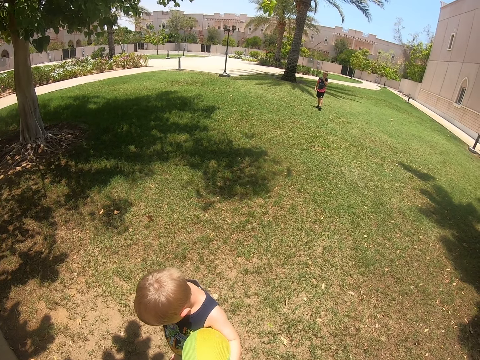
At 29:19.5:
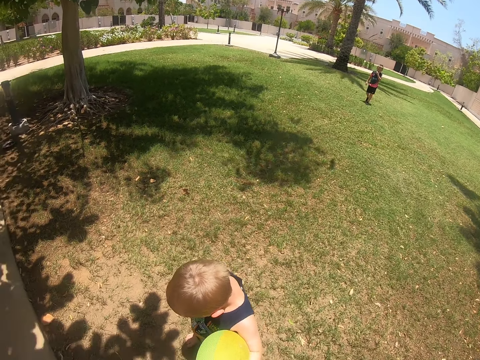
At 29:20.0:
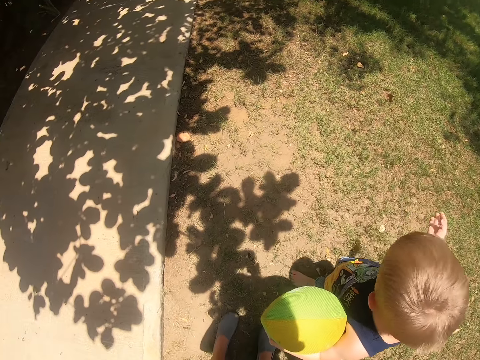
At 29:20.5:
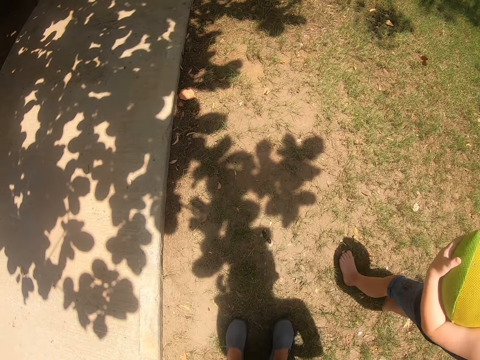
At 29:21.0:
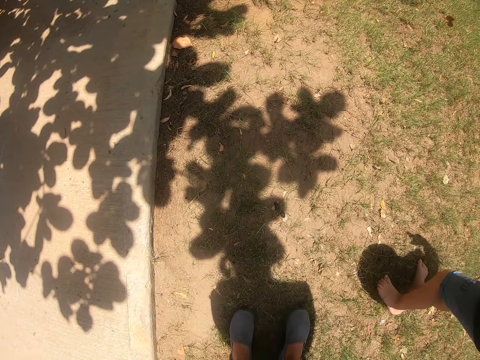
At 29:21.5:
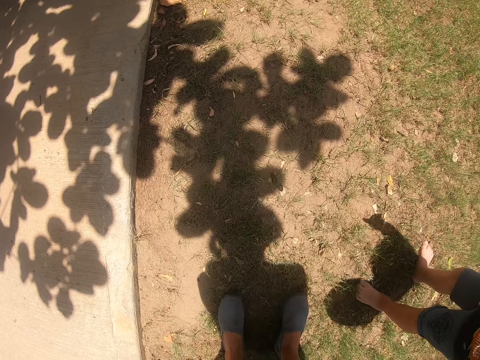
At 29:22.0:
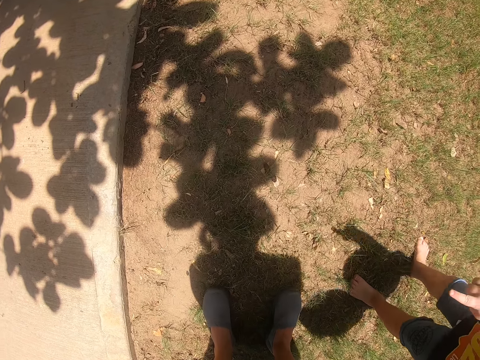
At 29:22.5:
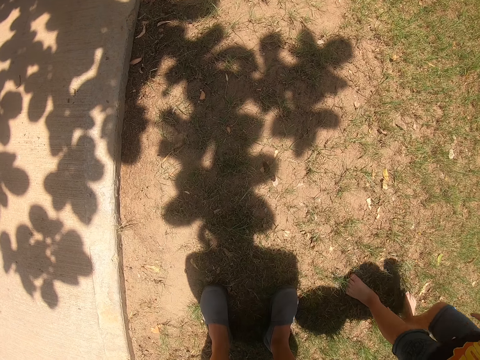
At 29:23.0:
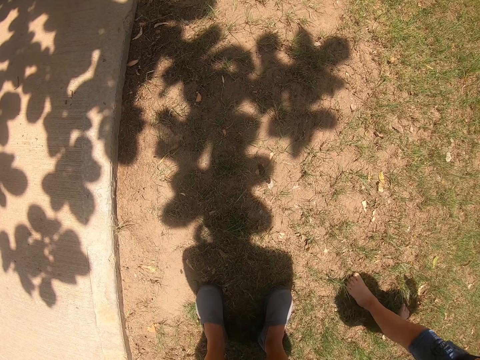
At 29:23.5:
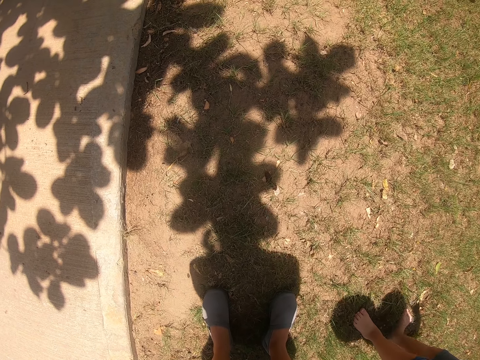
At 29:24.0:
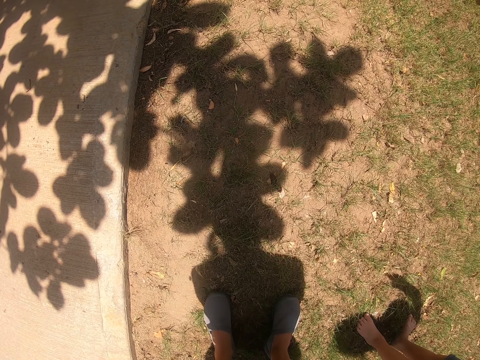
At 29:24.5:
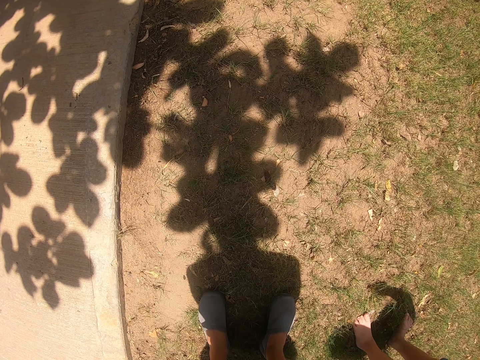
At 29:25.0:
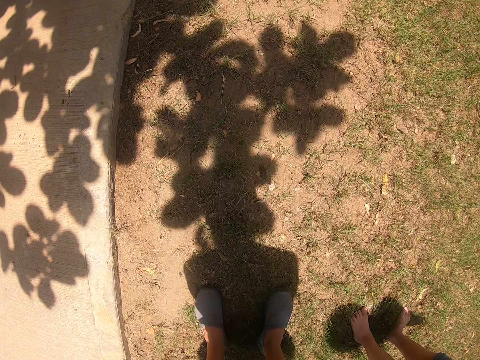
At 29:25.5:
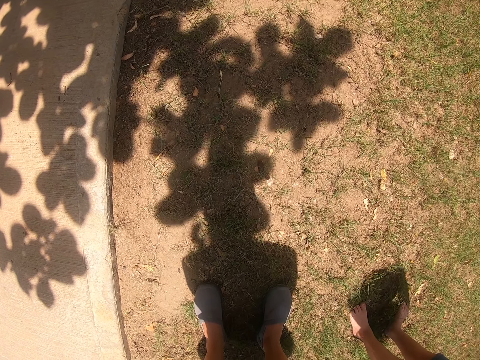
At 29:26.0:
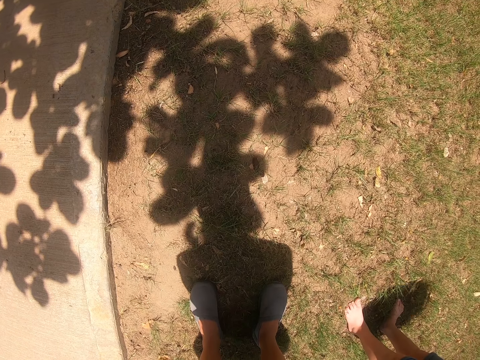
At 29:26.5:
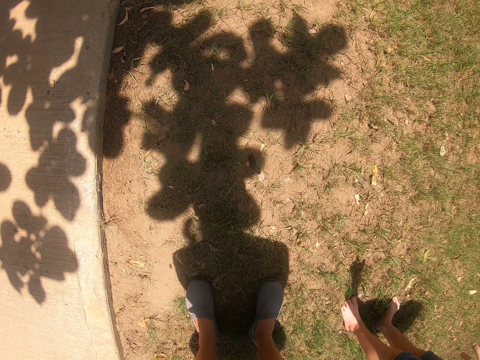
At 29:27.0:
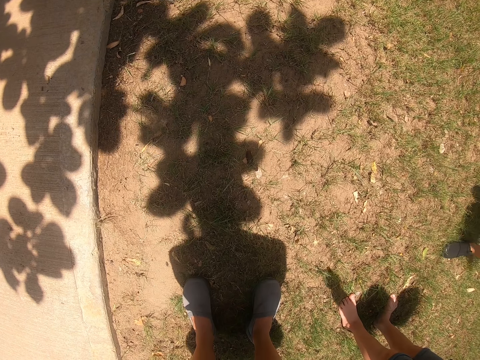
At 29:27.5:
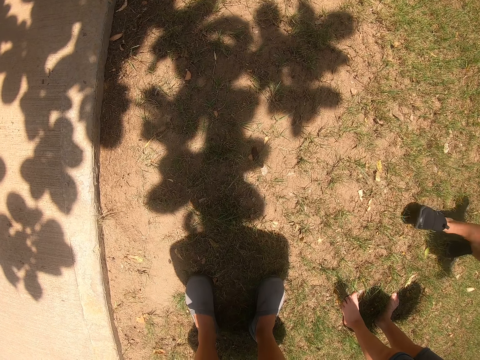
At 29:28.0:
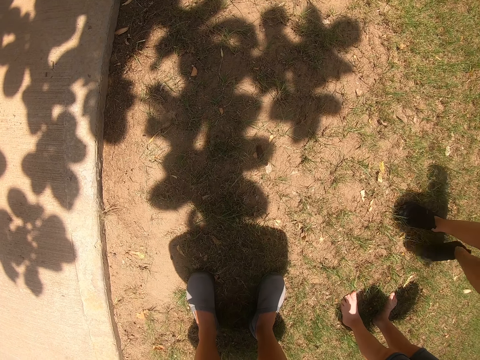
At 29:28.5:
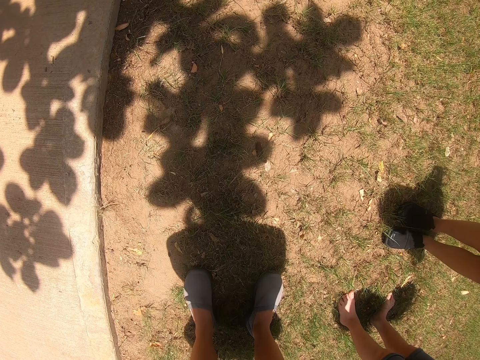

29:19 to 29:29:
The camera wearer looks down.

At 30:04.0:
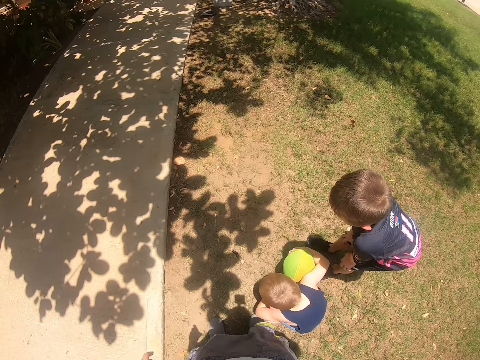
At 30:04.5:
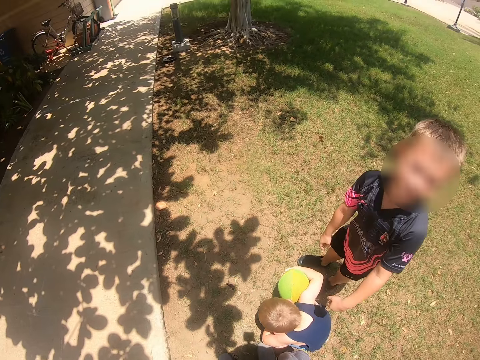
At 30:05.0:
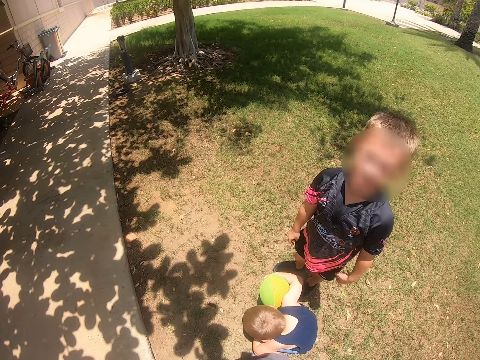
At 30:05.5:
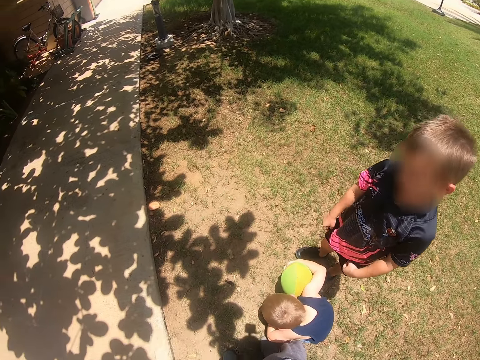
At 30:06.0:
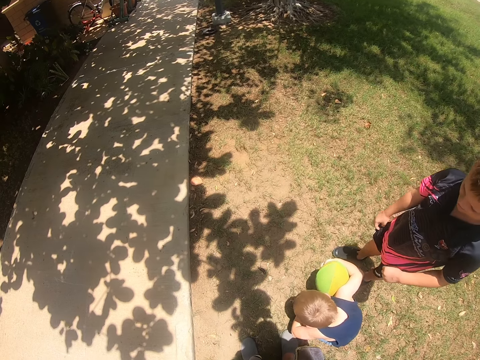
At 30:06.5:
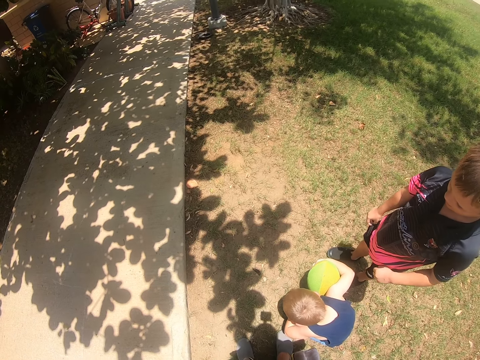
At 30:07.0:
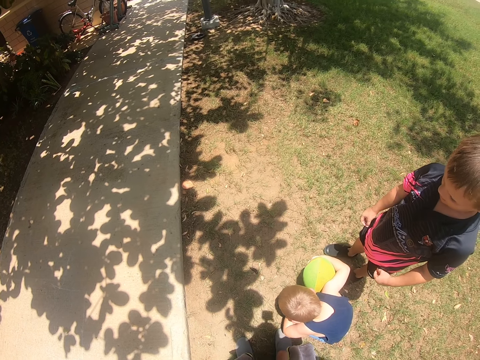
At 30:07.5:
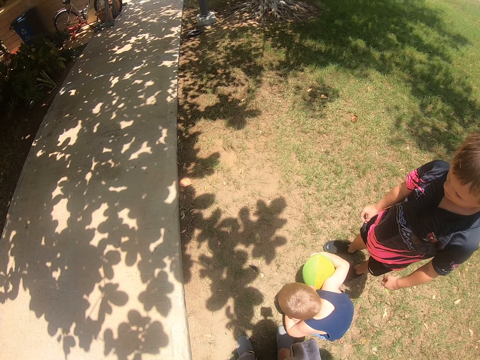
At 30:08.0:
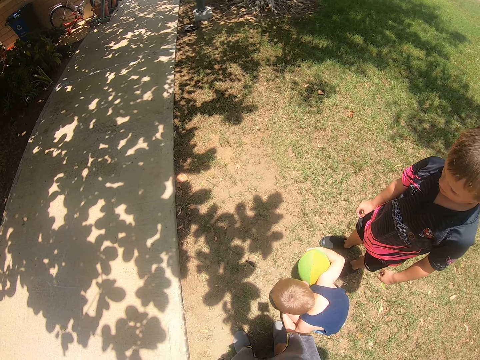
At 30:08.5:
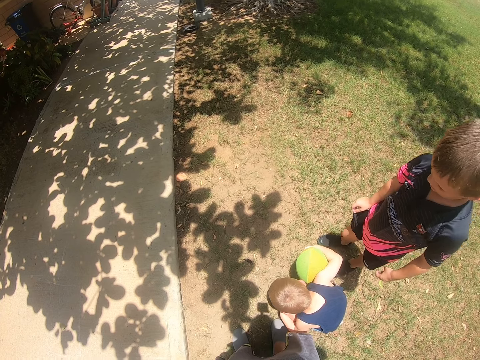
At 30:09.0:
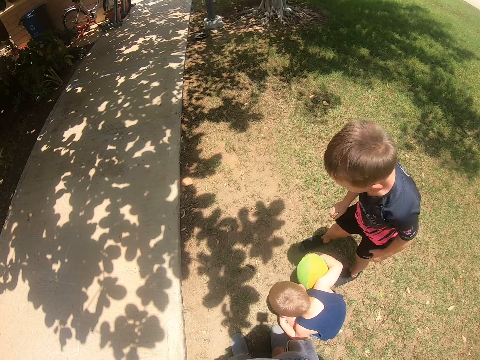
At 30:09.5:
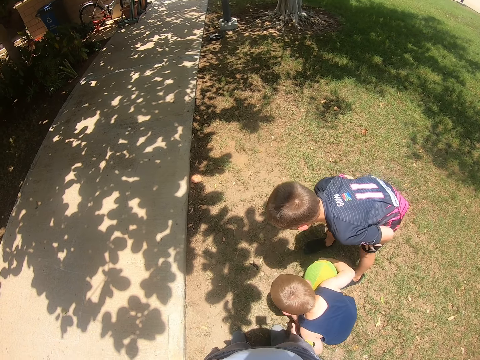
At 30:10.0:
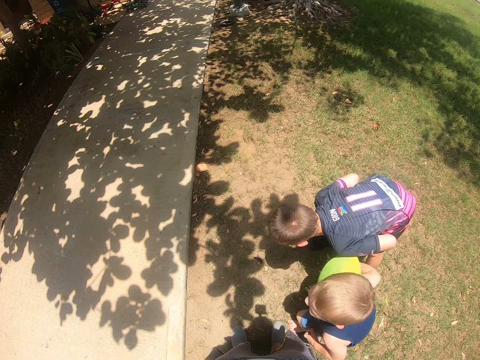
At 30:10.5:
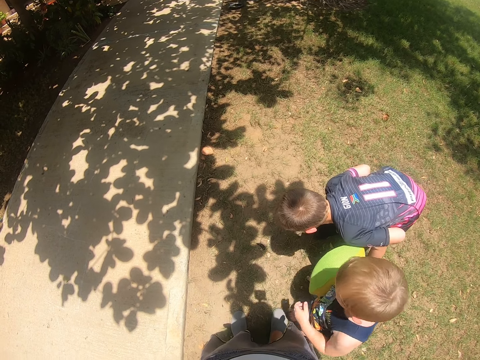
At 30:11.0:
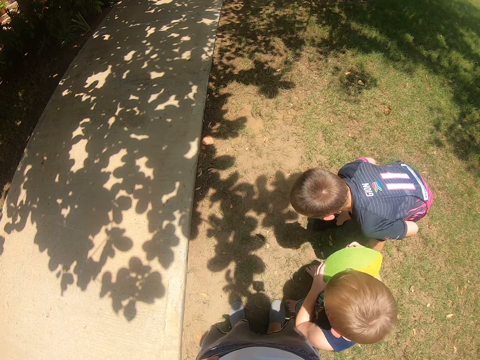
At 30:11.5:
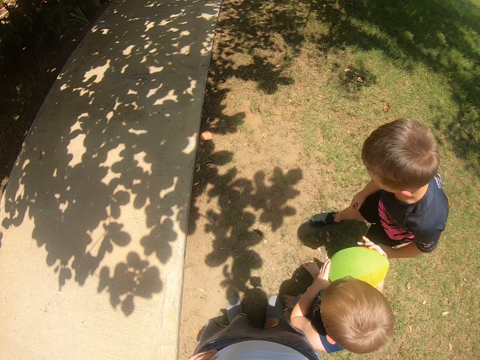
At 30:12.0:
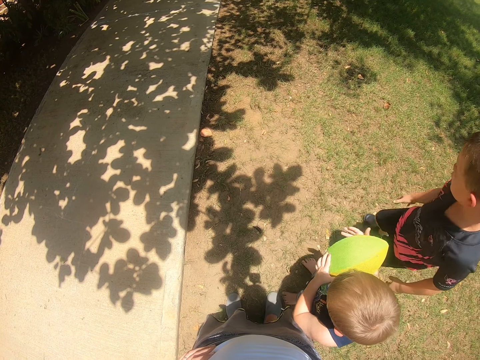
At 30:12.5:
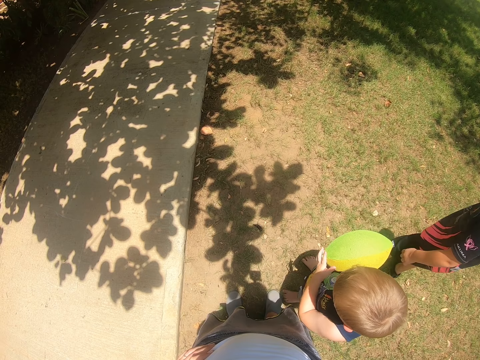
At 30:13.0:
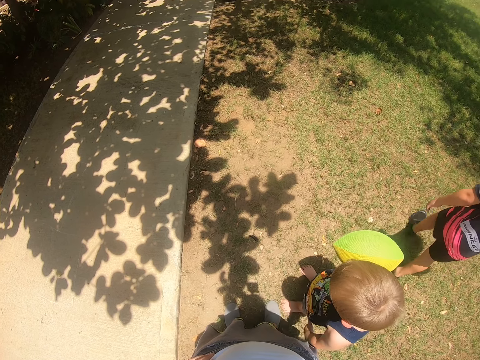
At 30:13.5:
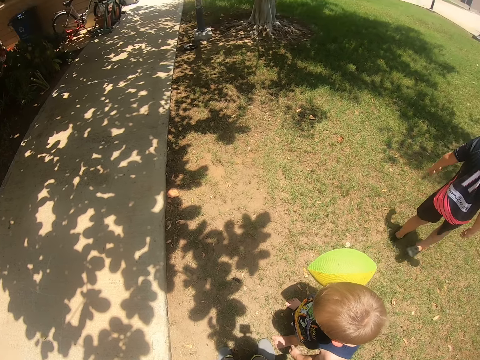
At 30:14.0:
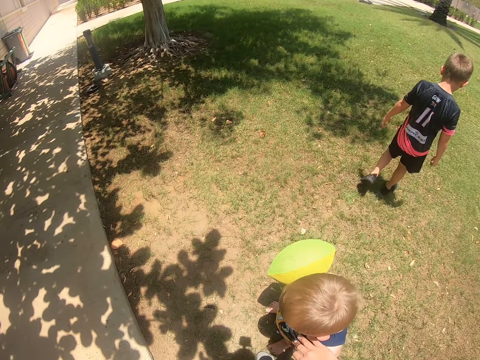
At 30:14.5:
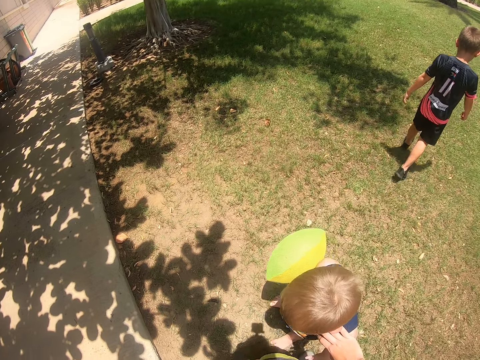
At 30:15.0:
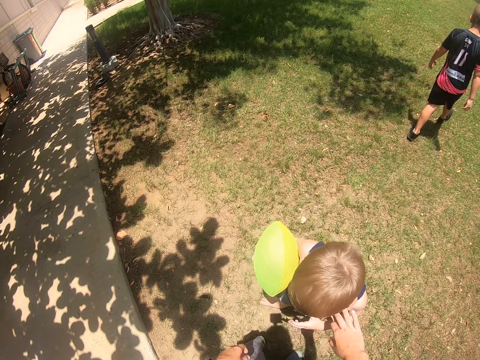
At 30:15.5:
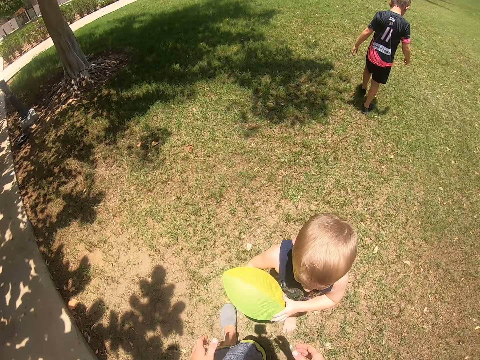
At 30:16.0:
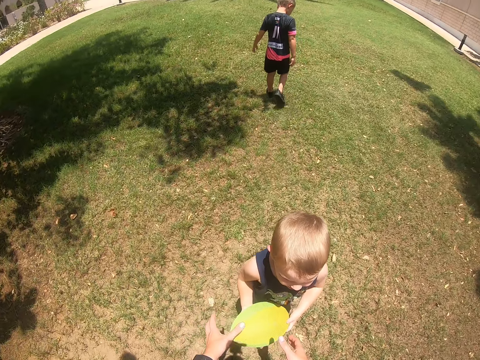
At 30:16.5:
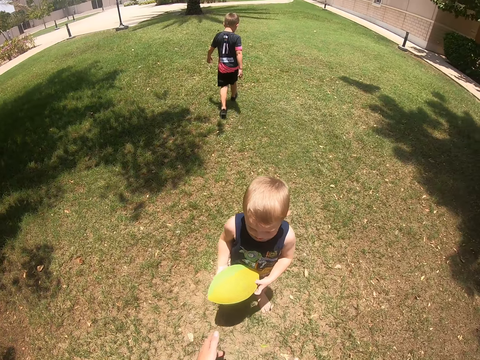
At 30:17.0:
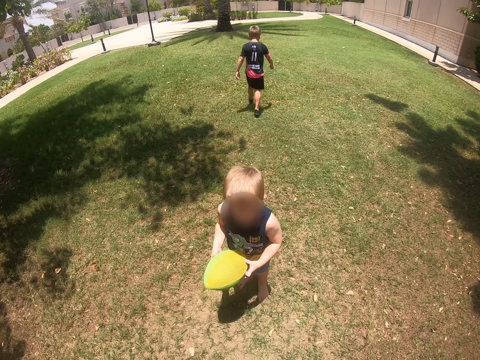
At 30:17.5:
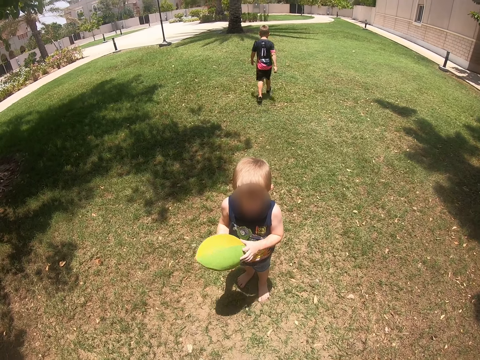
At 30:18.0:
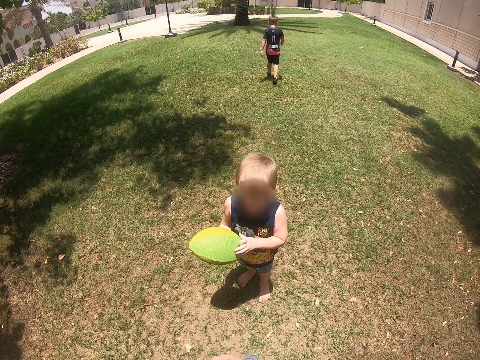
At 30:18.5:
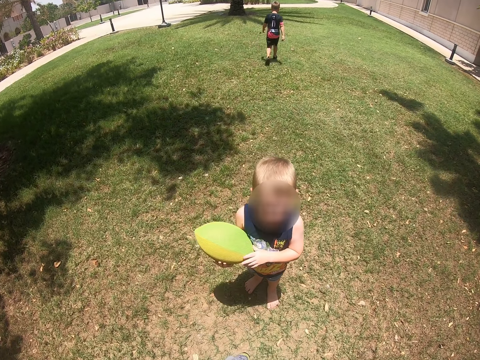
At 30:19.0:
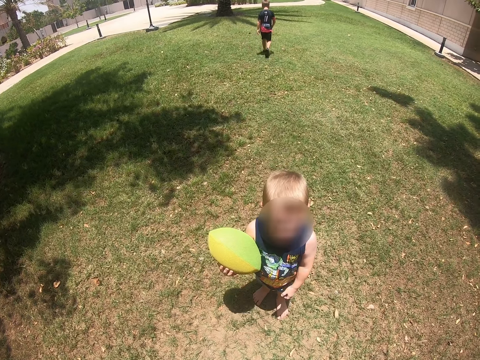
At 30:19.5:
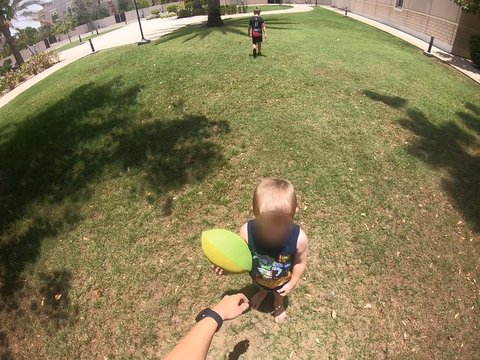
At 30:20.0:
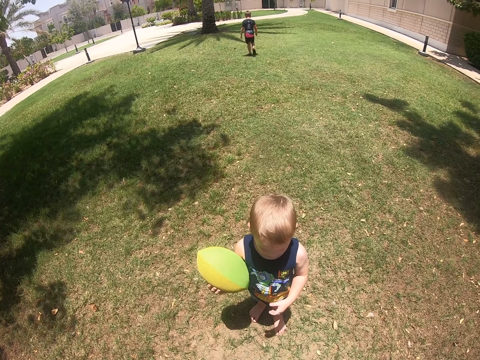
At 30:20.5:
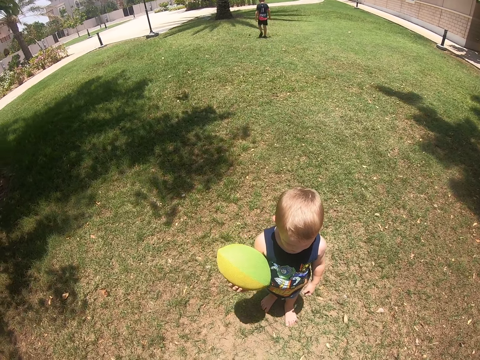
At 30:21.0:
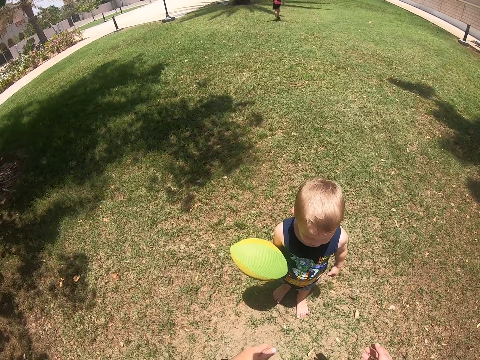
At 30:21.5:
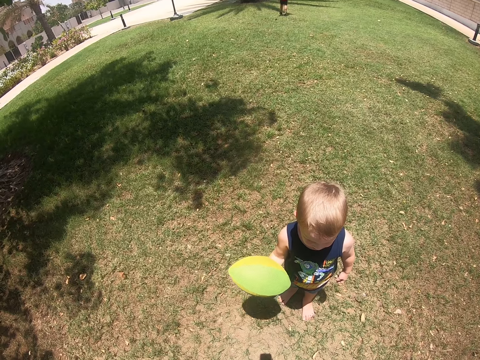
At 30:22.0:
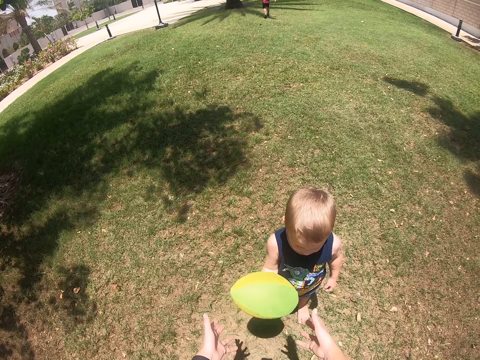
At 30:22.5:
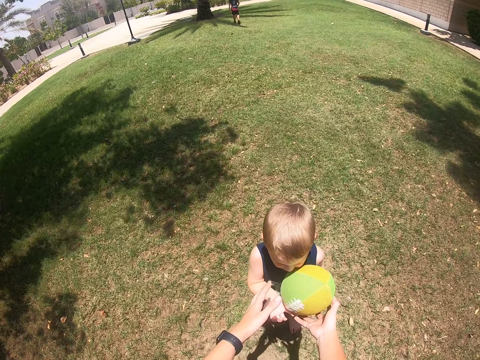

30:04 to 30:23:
The camera wearer looks at a kid. The kid walks around the field. Another kid holds the ball.
